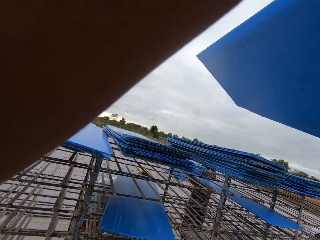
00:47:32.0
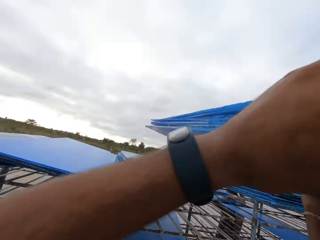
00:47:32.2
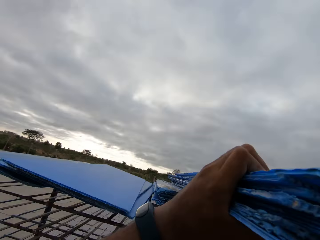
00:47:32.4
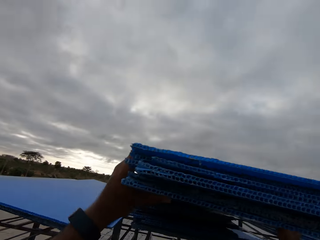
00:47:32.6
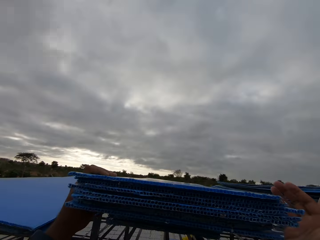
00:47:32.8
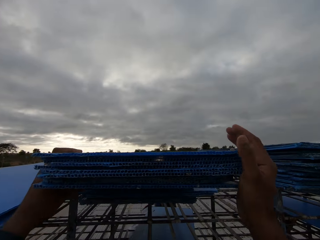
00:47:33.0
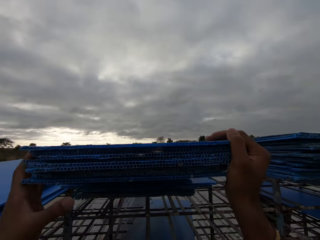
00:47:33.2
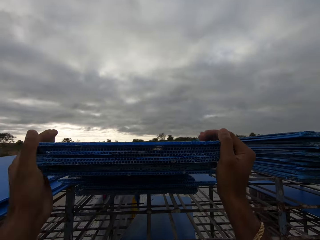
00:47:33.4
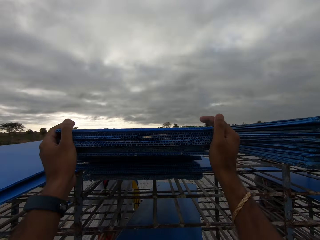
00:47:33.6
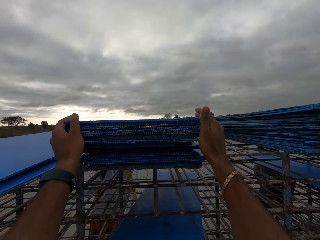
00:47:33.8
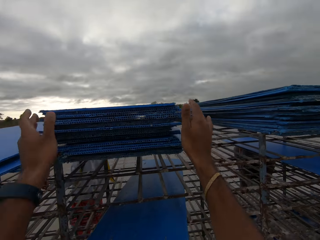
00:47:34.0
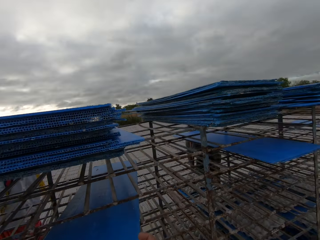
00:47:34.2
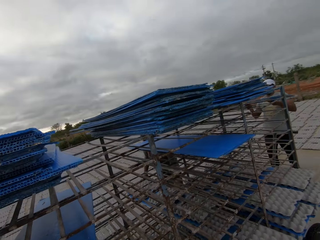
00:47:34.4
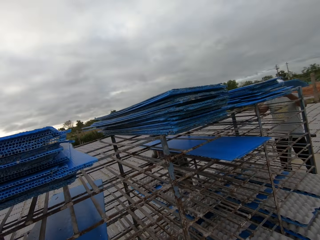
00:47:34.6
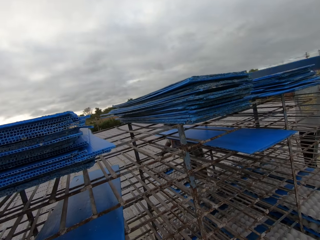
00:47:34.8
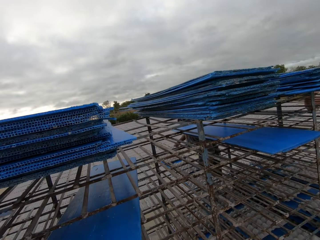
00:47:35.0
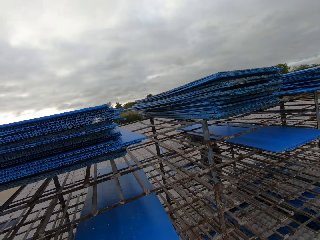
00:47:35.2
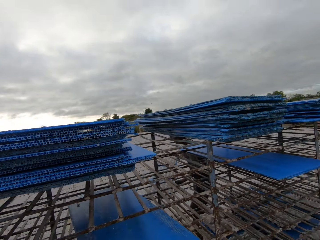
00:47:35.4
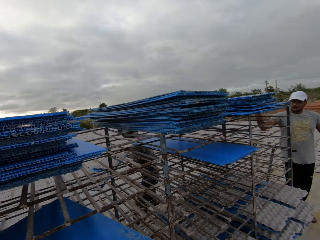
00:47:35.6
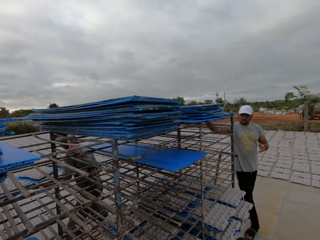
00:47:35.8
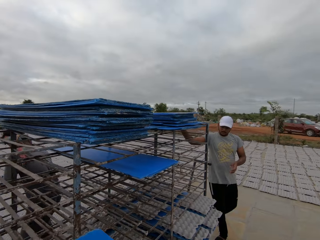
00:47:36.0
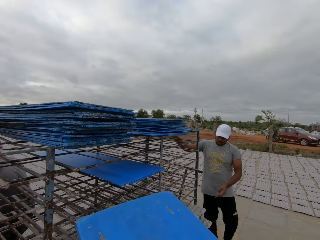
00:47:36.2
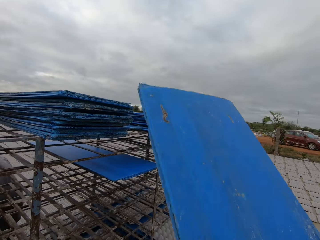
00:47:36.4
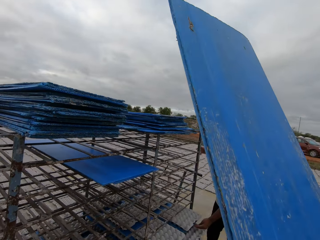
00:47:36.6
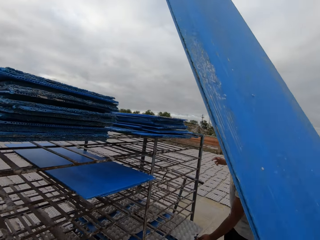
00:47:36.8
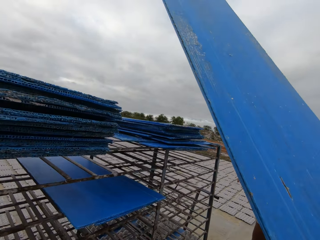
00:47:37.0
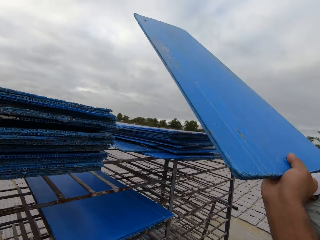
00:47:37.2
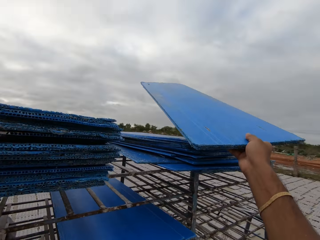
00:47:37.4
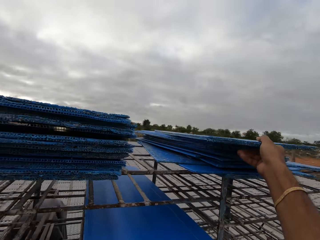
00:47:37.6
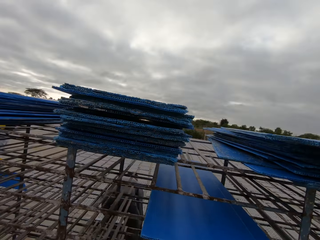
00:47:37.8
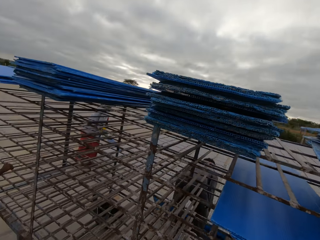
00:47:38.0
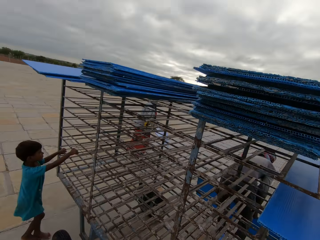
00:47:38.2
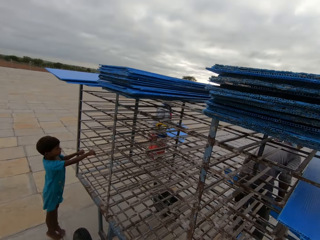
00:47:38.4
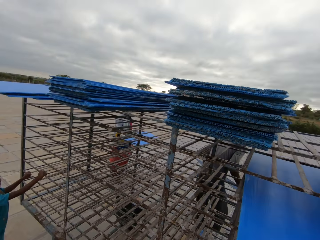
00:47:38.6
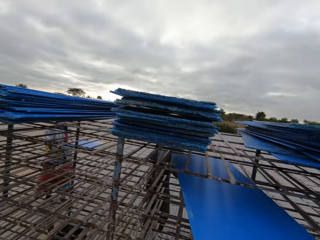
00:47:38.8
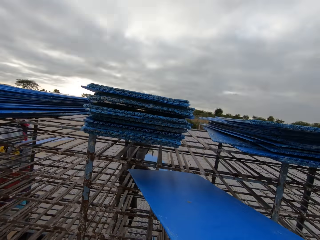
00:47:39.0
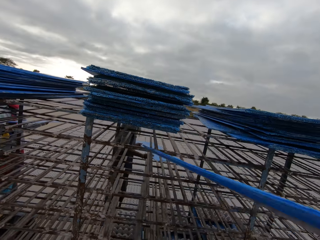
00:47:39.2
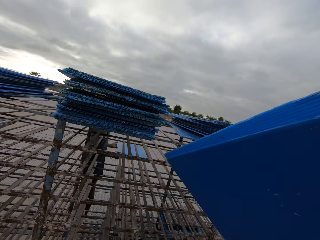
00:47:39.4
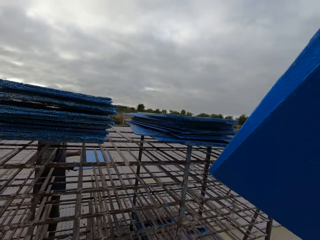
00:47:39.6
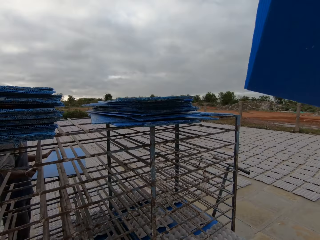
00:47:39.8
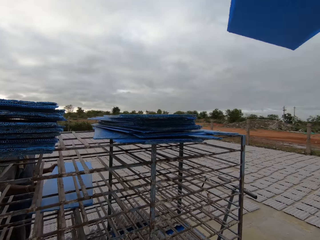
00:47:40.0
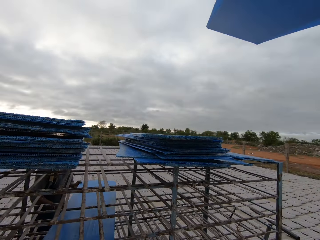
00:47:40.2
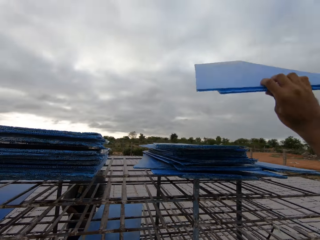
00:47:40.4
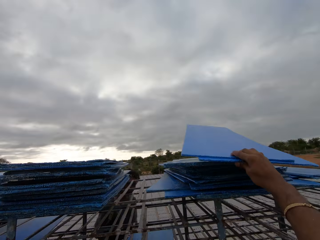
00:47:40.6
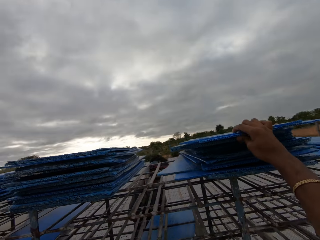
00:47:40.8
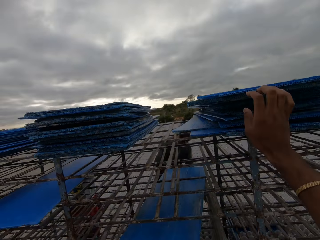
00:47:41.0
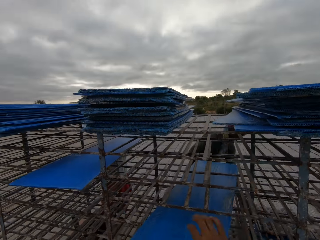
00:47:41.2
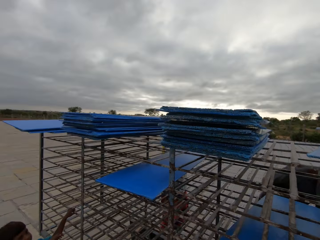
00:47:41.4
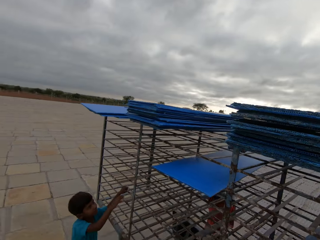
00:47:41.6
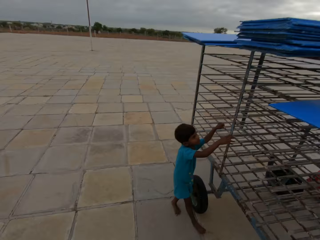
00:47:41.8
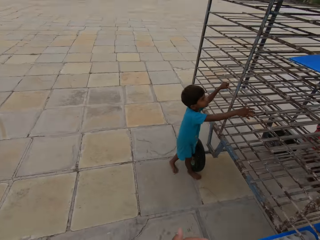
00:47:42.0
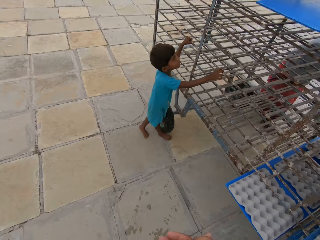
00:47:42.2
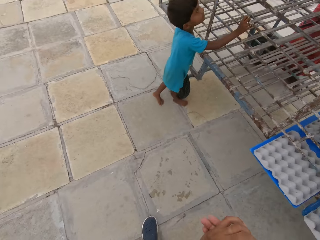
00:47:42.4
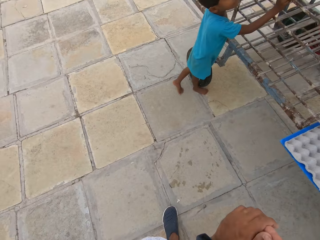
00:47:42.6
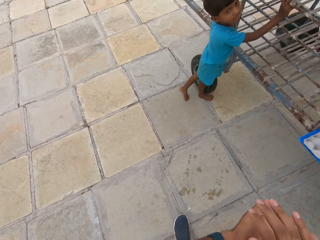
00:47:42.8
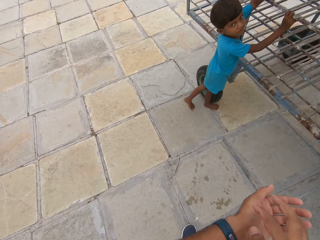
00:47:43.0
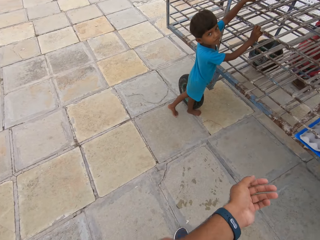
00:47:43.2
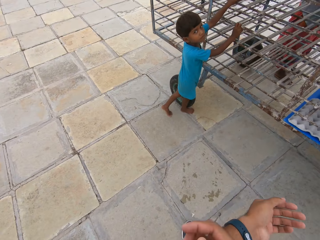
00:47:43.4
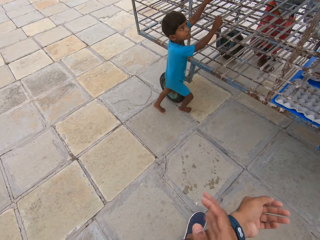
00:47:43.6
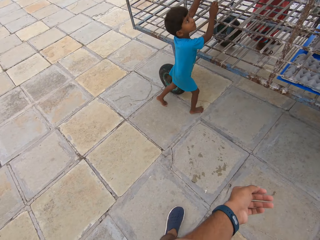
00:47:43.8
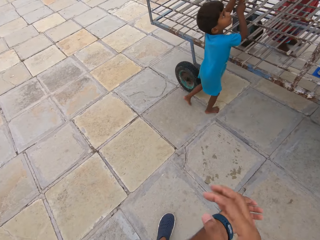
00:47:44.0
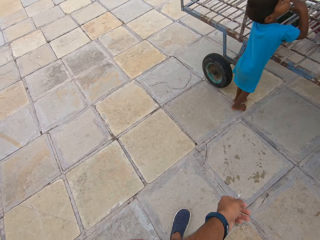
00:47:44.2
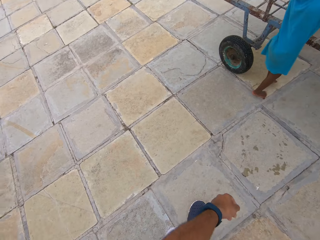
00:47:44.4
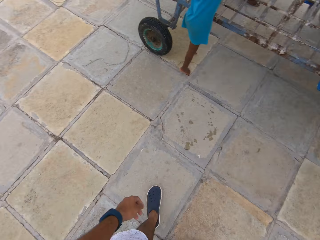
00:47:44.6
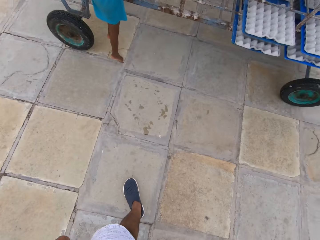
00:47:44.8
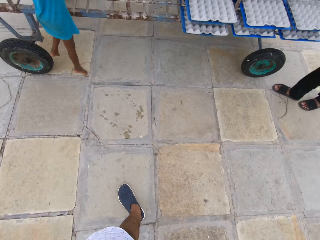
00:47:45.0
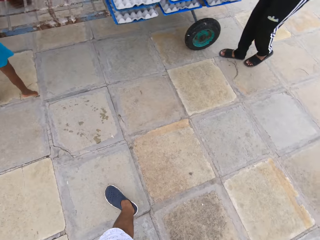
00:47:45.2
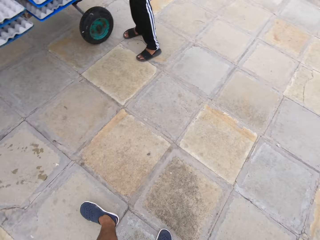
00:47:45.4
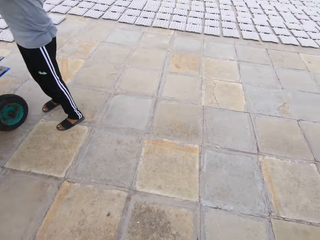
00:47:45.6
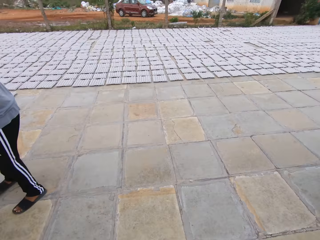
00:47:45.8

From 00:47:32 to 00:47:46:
The camera wearer places the plastic sheets in his hands on the trolley. He removes plastic sheets from the trolley with both hands. He places the plastic sheets in his hands on the trolley. He removes plastic sheets from the trolley with both hands. He places the plastic sheets in his hands on the trolley. He rubs his hands.

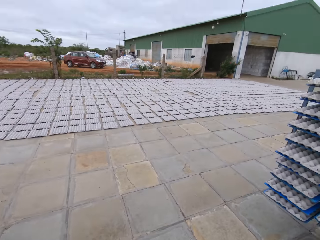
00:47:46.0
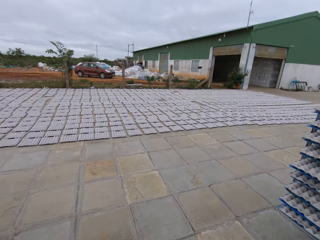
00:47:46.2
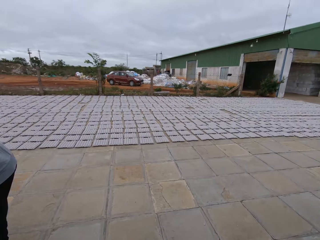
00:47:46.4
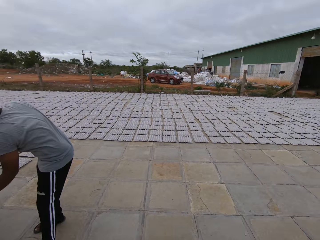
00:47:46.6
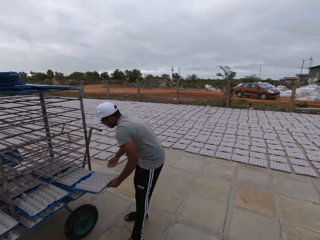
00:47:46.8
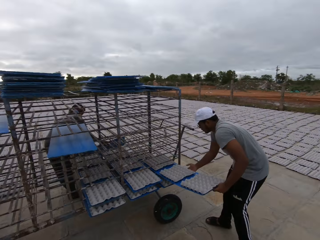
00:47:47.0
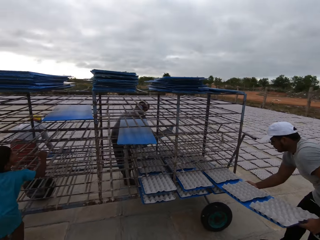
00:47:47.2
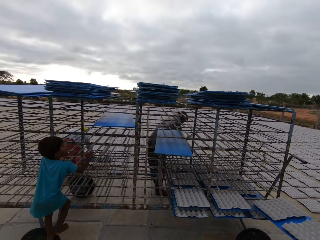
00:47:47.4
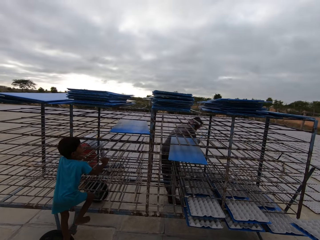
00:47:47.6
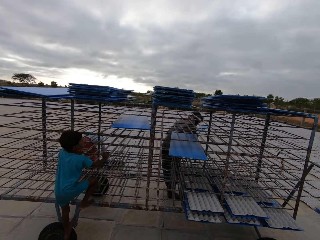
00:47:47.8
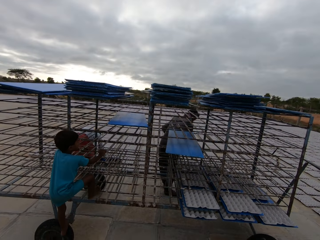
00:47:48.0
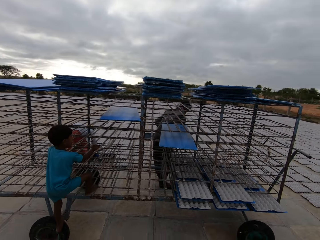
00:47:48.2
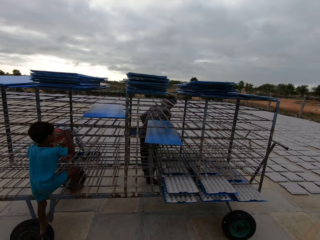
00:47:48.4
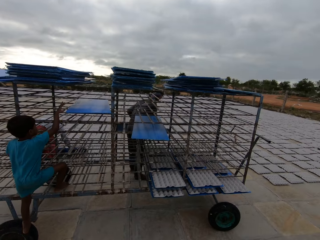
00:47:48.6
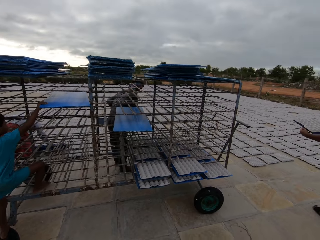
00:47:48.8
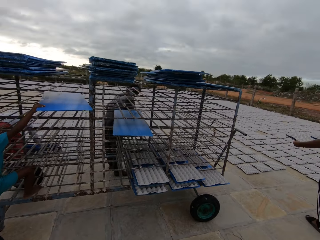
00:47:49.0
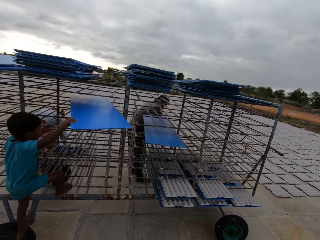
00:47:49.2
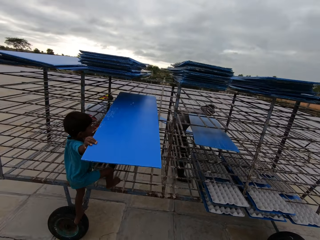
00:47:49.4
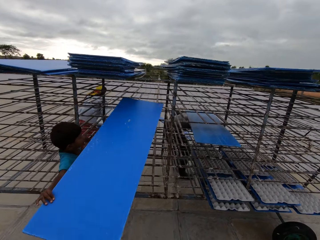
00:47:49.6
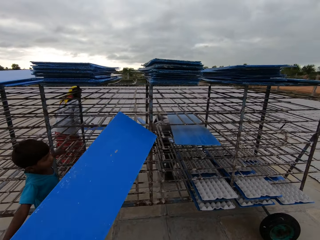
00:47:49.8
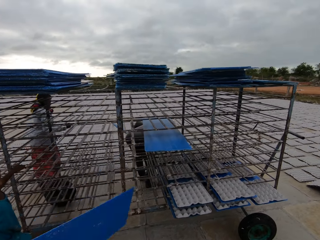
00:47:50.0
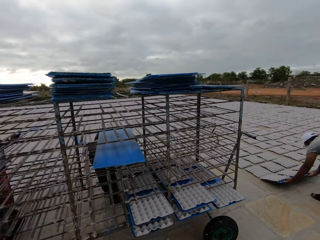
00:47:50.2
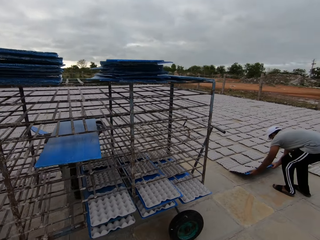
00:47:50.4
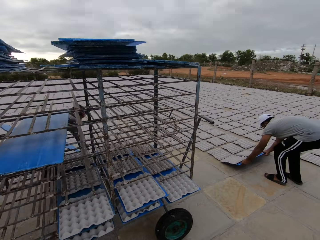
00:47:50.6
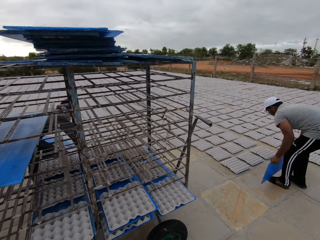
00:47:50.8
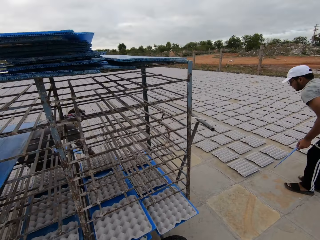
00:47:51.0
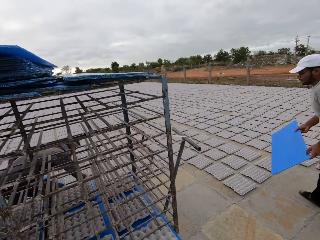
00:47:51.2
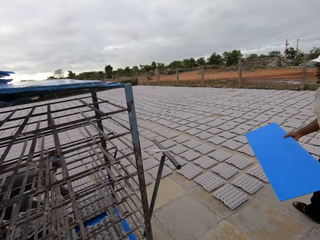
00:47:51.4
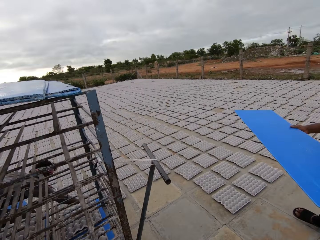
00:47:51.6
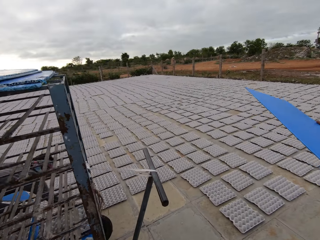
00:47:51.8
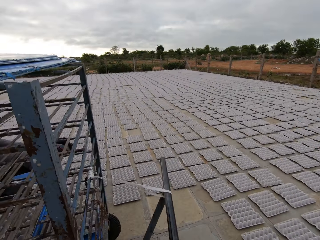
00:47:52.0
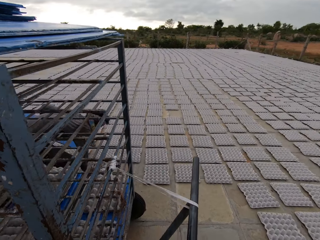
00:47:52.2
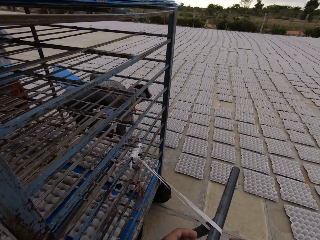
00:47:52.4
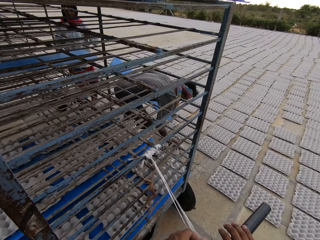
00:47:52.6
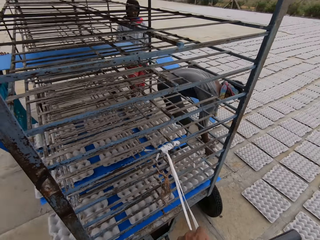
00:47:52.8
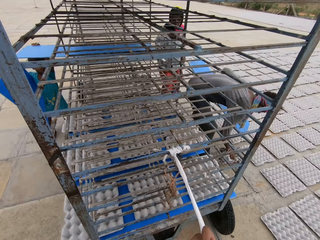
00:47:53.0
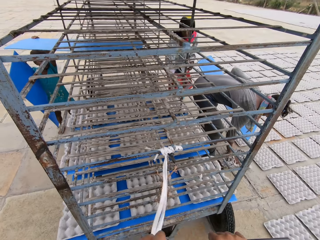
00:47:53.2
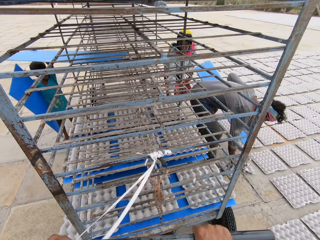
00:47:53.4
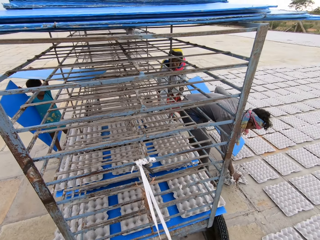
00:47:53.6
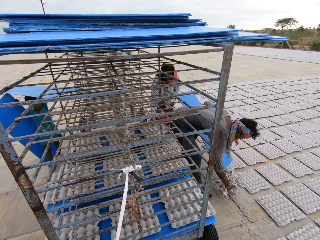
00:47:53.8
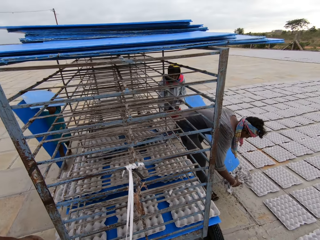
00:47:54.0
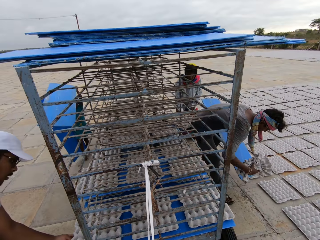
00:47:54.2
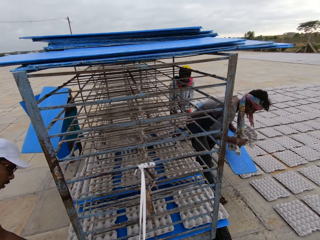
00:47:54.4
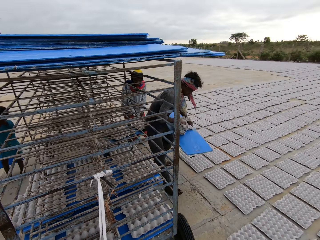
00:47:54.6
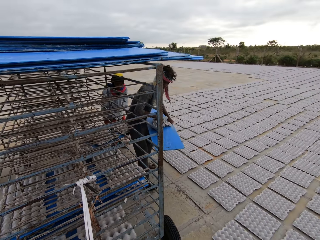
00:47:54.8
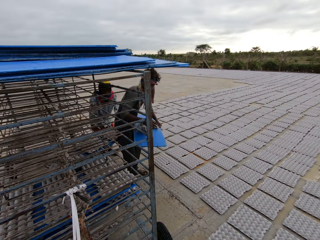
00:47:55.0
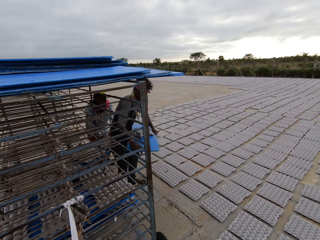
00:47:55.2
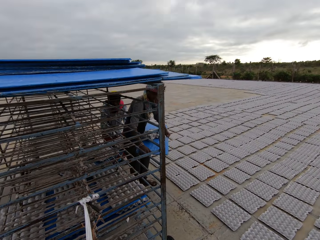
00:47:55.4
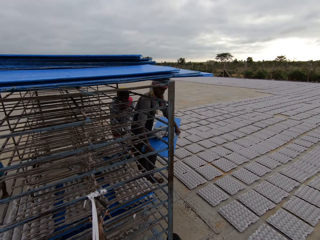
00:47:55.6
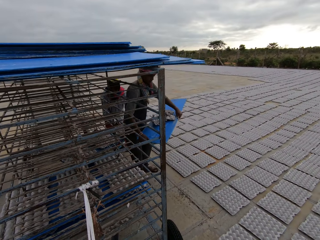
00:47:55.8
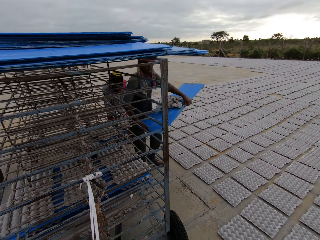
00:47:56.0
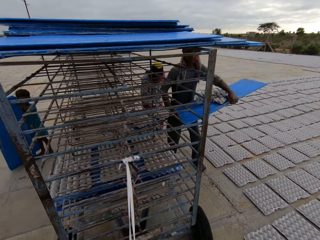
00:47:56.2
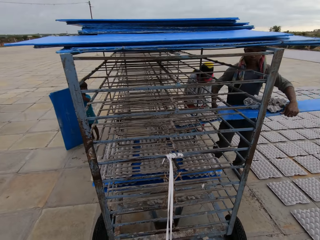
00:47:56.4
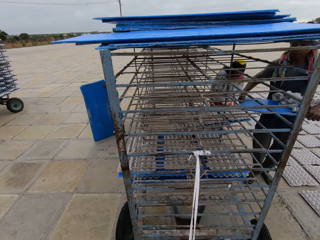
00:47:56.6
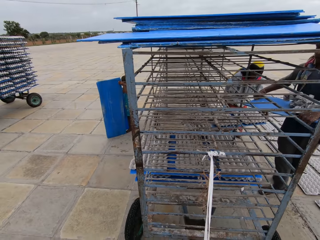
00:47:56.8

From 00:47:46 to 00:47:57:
The camera wearer looks around. The man removes a plastic sheet with egg crates from the trolley with both hands. The boy climbs the trolley. The camera wearer walks at the compound. The boy removes a plastic sheet from the trolley with his right hand. The man drops the egg crates from the plastic sheet on the ground with both hands. The camera wearer touches a rope on the trolley. Another man picks up an egg crate from the ground with his right hand. The other man drops the egg crate on a plastic sheet in his left hand.
